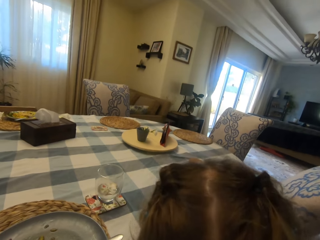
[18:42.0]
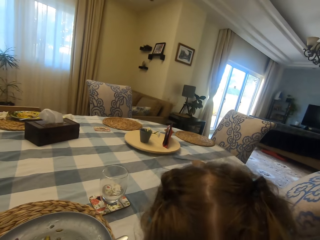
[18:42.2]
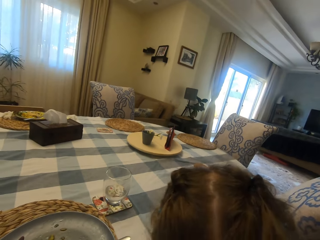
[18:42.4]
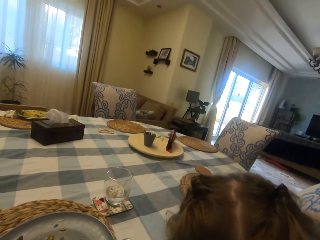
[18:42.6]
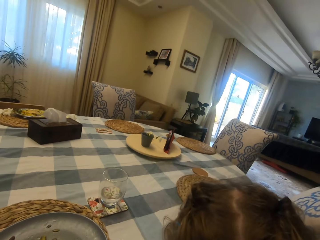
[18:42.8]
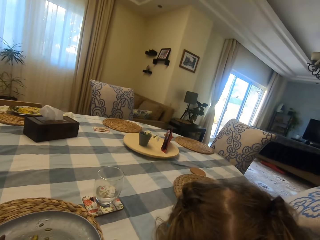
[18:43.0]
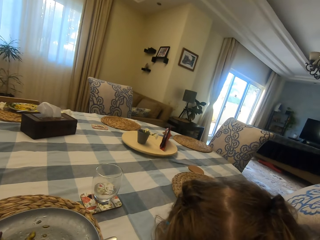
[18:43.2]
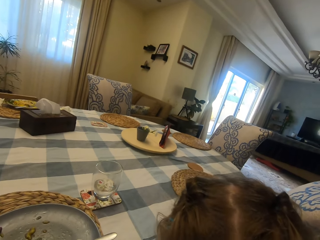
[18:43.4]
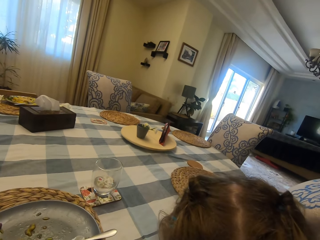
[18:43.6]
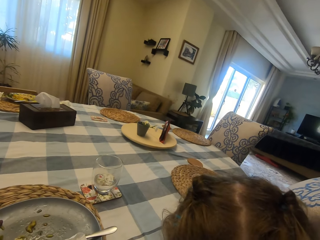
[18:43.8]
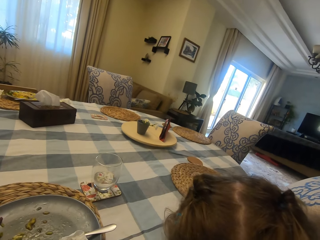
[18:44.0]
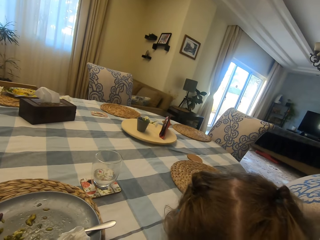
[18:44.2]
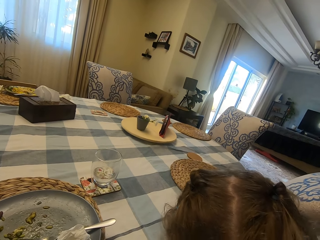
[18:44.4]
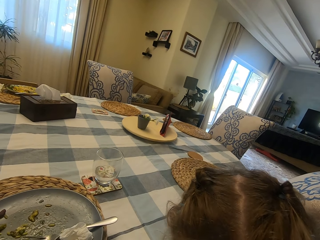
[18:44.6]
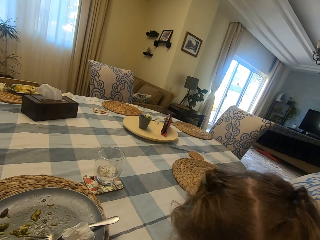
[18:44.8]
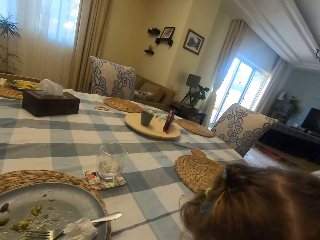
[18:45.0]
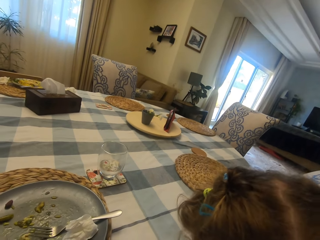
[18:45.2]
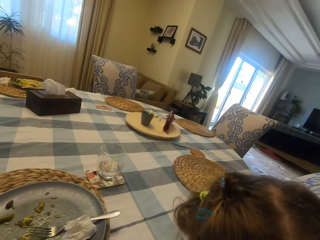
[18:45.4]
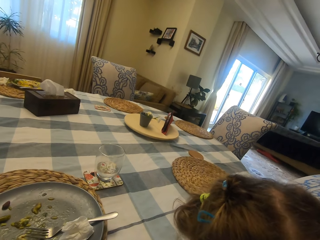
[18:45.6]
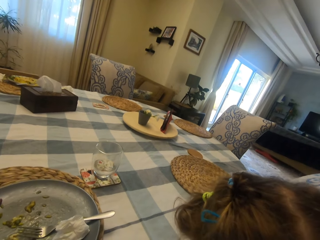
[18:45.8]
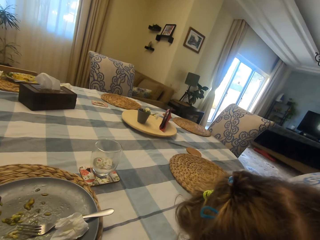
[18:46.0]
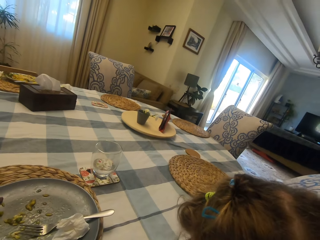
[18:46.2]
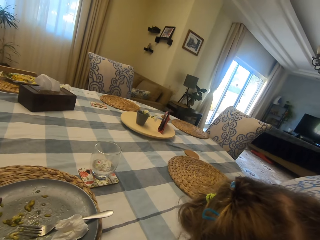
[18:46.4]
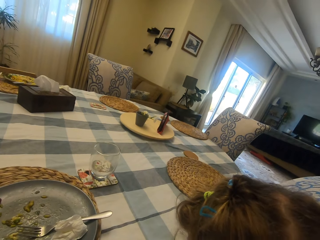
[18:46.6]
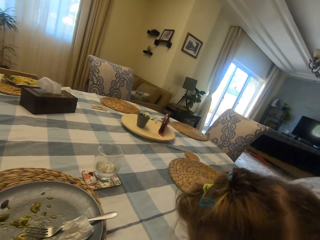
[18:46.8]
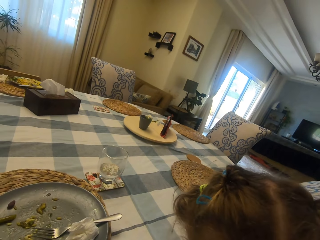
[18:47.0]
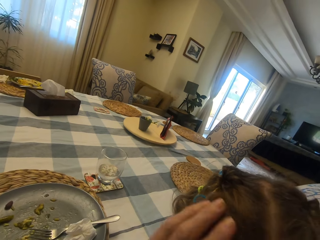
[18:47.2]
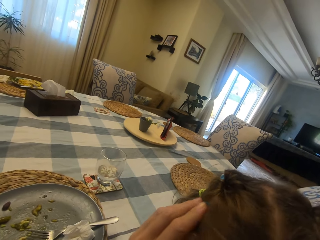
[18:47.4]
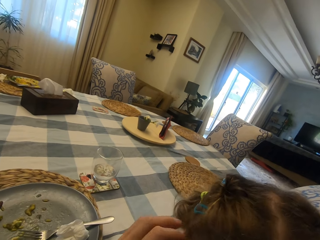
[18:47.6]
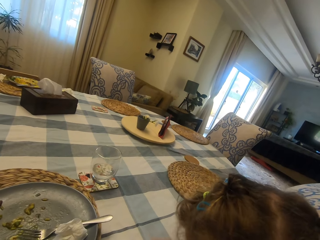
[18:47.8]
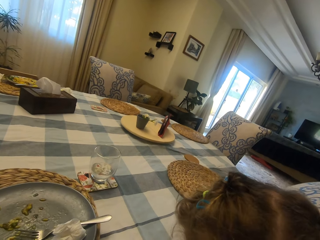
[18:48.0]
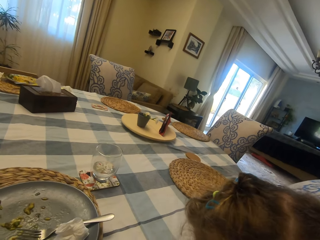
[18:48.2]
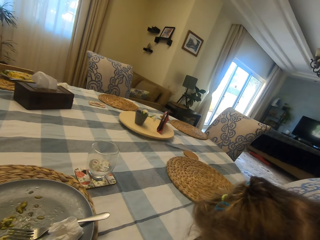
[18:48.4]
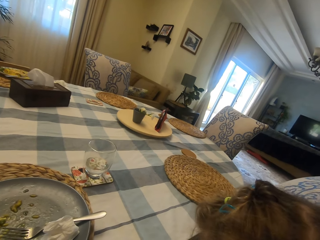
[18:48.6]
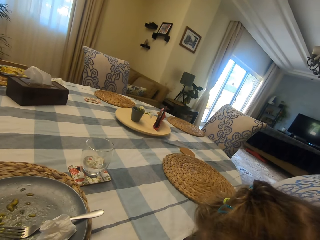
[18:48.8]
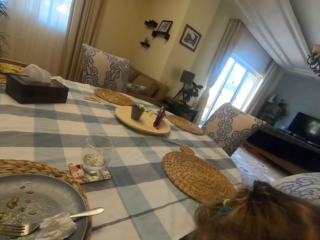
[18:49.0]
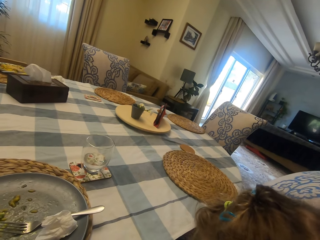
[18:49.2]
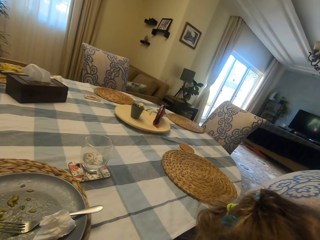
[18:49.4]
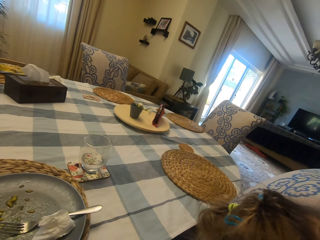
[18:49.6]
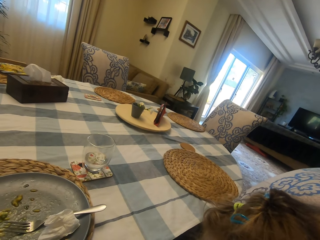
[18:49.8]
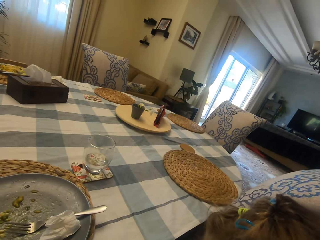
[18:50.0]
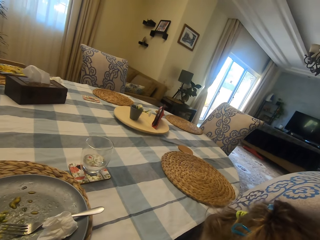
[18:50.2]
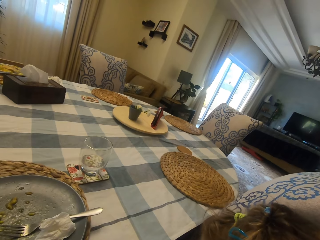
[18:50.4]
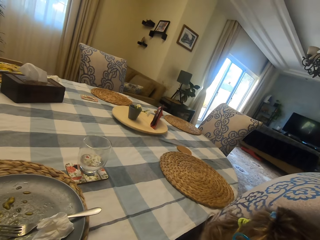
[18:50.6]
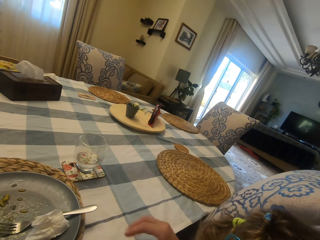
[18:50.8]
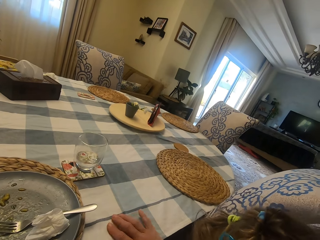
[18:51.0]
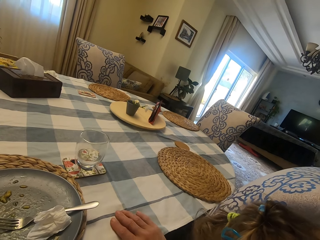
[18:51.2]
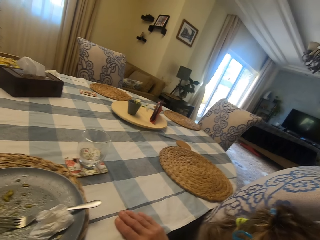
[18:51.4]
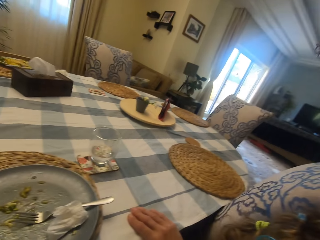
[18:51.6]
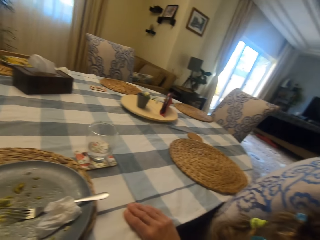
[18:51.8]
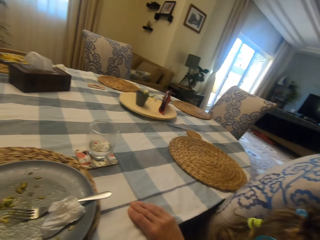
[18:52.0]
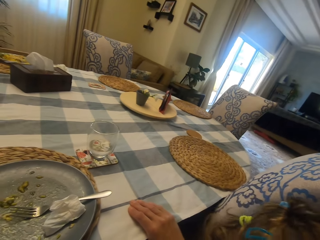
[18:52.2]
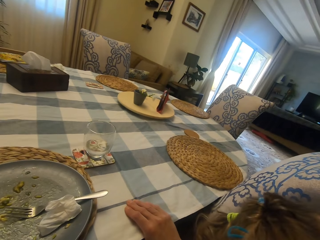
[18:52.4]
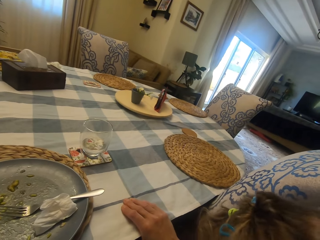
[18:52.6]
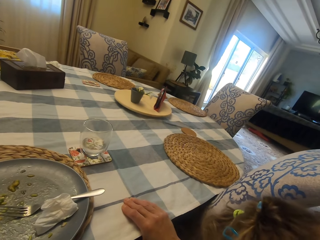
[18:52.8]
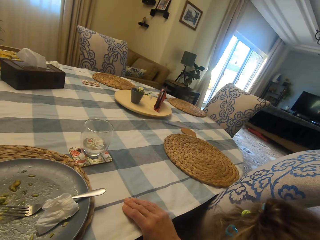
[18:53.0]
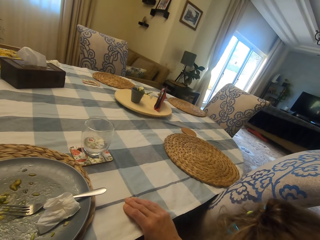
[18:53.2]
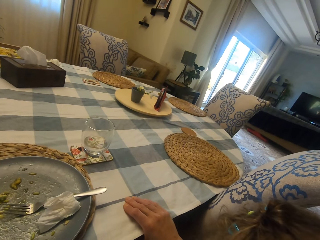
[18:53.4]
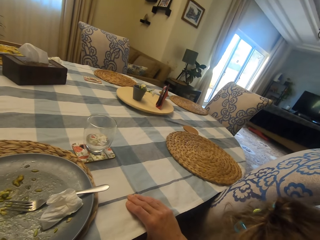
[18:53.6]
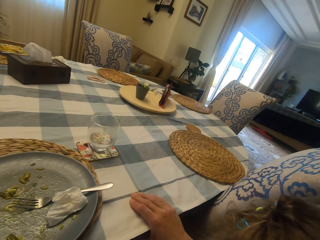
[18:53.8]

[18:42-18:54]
The camera wearer touches a person's hair.

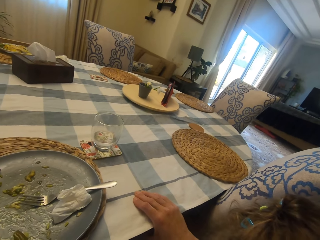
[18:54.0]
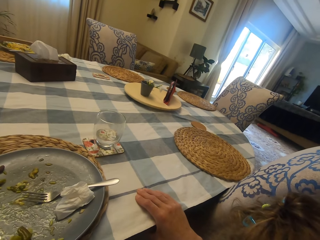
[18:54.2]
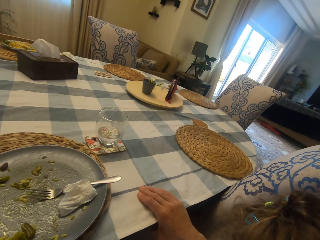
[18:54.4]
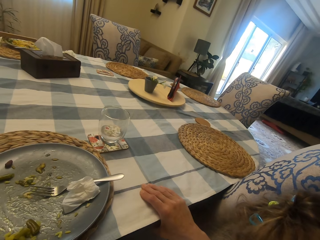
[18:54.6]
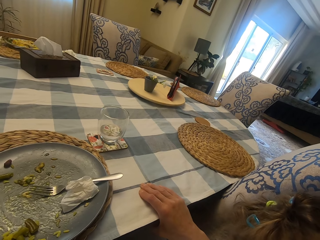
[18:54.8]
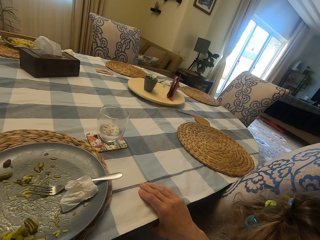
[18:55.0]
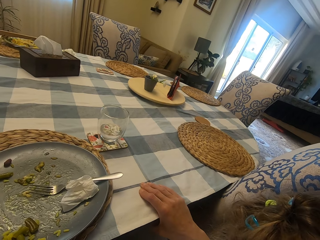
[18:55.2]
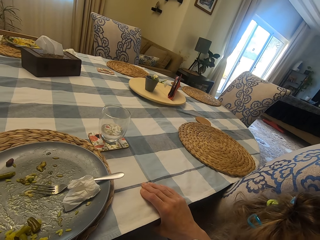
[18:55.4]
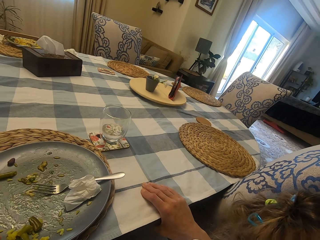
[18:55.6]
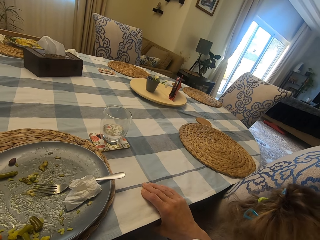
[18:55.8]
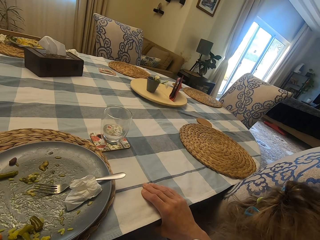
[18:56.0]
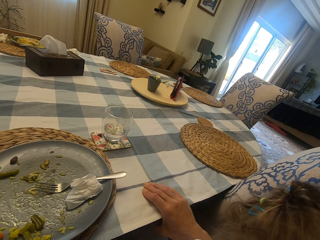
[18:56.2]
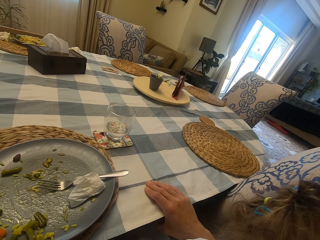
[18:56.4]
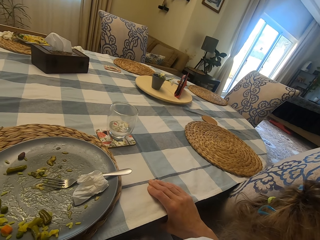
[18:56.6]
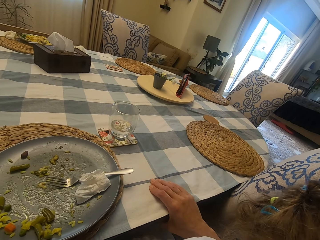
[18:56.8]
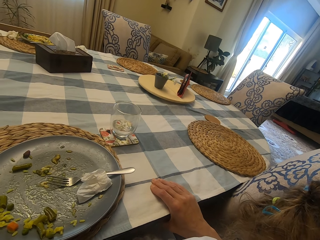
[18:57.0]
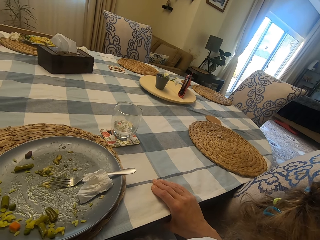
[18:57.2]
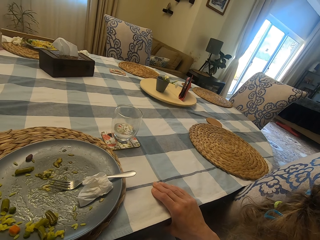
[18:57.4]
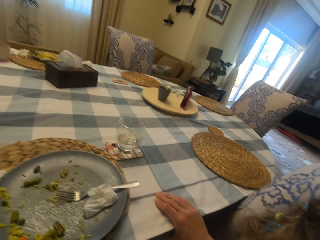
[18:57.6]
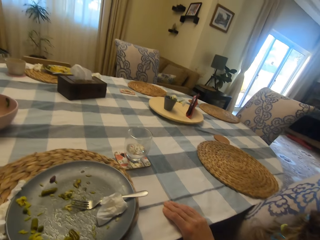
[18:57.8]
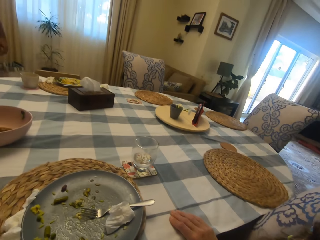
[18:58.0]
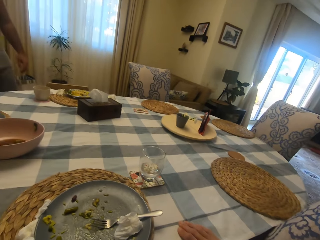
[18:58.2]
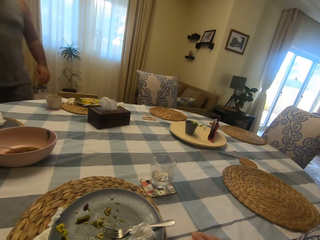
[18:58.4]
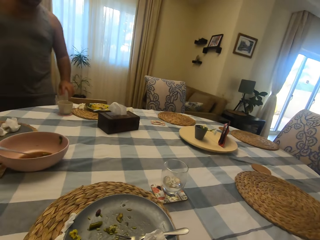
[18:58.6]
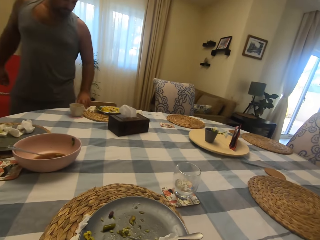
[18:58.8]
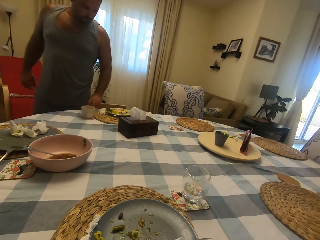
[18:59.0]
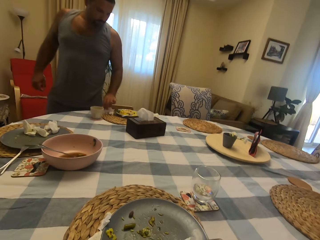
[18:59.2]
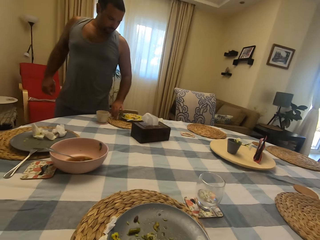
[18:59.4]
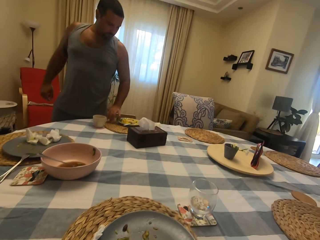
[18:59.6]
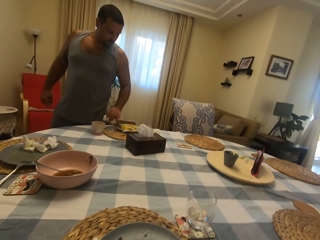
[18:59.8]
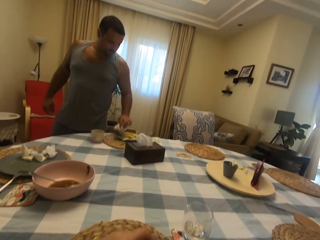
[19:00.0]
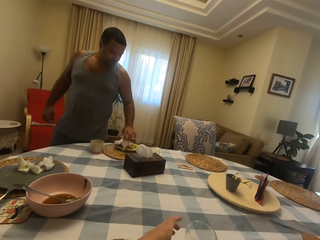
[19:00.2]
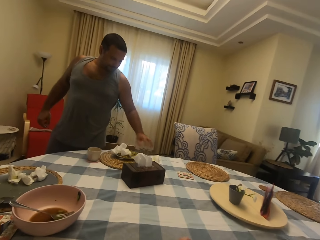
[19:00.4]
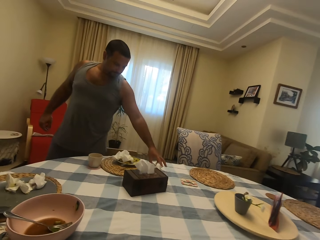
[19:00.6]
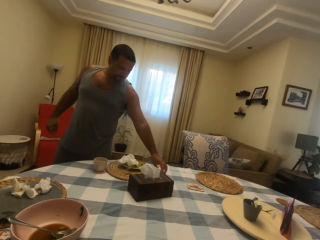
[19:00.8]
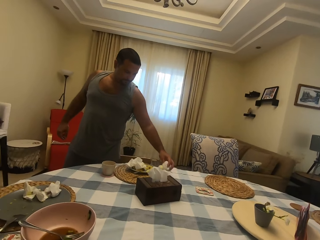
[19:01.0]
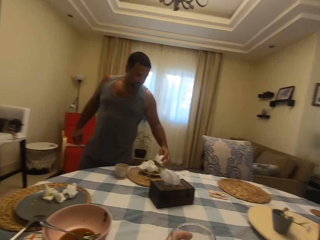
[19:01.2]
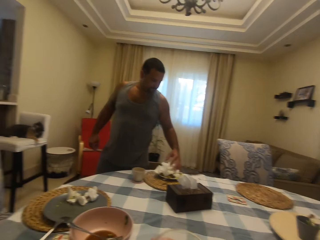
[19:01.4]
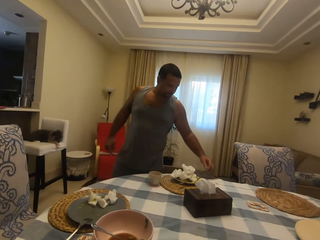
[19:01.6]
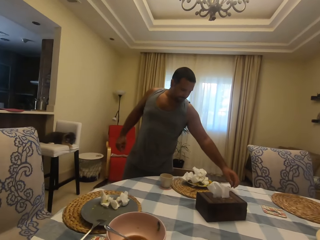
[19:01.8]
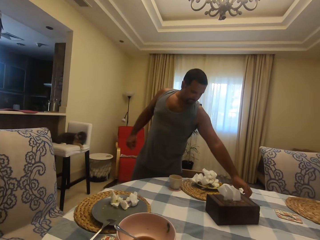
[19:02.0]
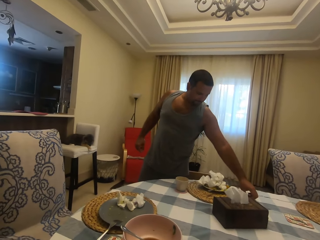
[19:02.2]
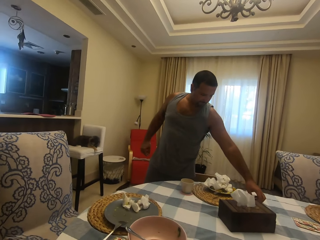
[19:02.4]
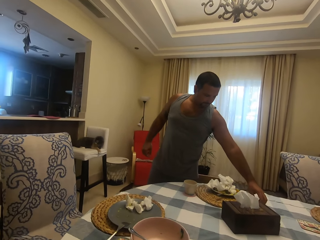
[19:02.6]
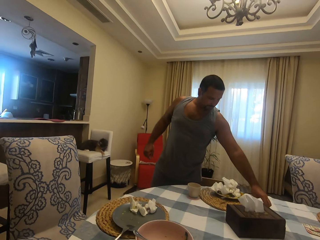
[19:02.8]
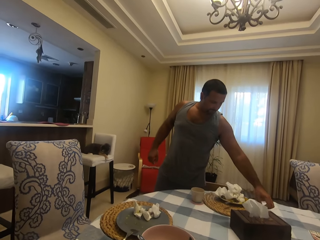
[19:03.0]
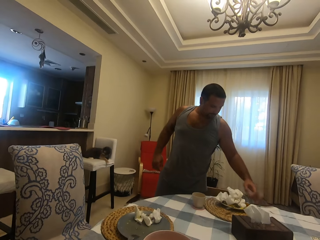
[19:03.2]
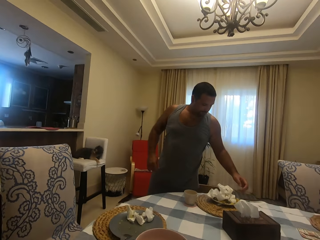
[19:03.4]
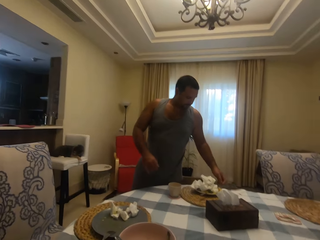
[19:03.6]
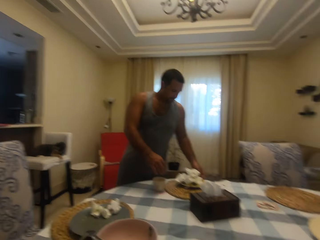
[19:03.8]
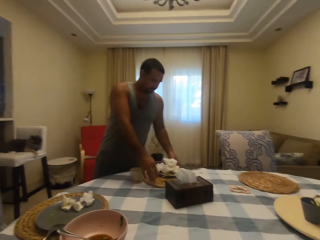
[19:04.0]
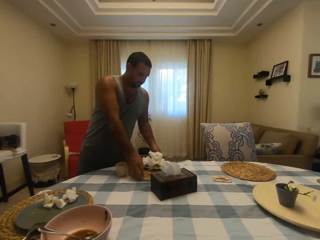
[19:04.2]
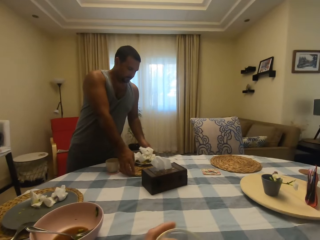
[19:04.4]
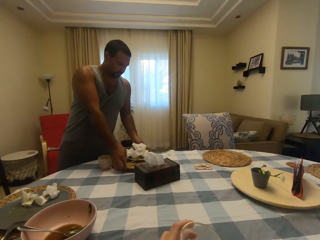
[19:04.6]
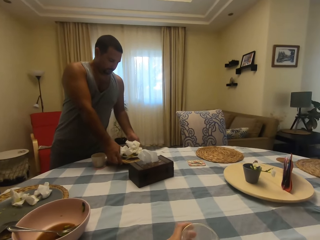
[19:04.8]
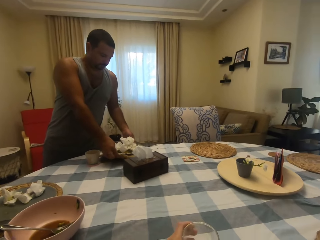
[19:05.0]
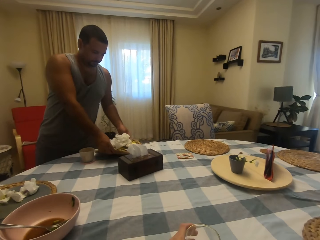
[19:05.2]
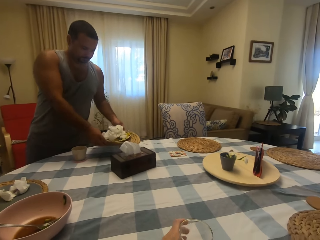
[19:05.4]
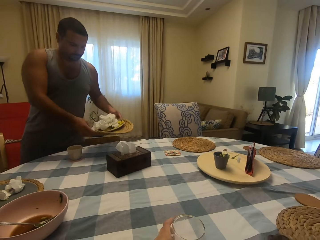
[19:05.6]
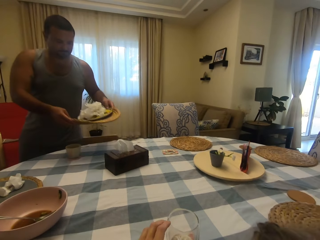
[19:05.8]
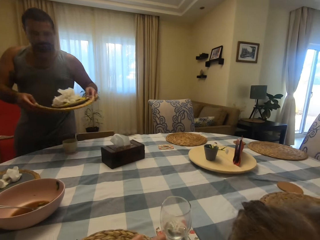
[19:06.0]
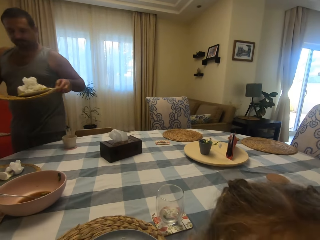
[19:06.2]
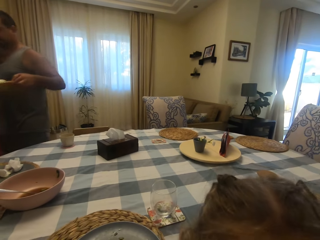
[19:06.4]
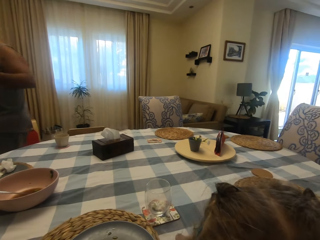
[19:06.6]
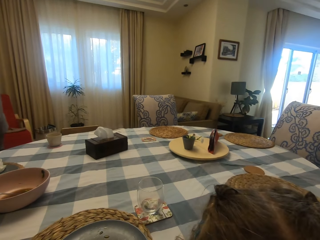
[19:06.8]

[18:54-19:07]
A person speaks to the camera wearer. The camera wearer speaks to the person. A man stands up. The camera wearer looks at the man. The man places serviettes on the plate. The man picks up a plate from the table. The person speaks to the camera wearer. The man carries the plate and walks.
